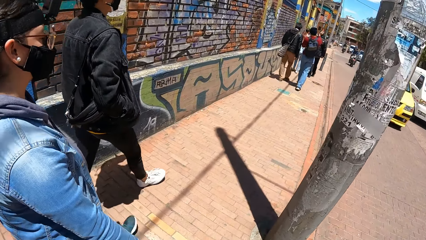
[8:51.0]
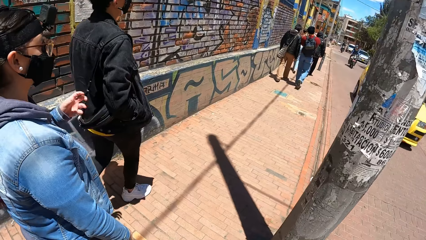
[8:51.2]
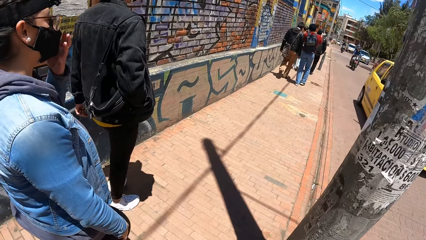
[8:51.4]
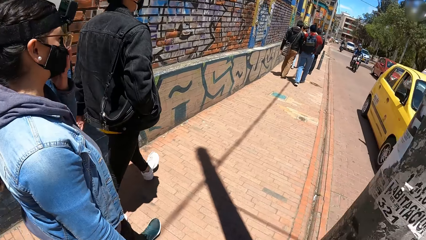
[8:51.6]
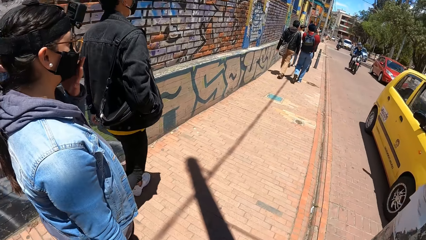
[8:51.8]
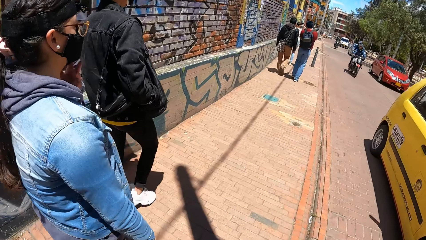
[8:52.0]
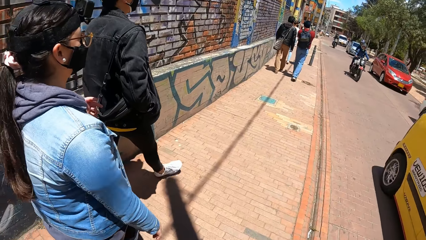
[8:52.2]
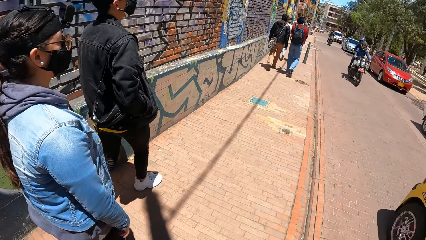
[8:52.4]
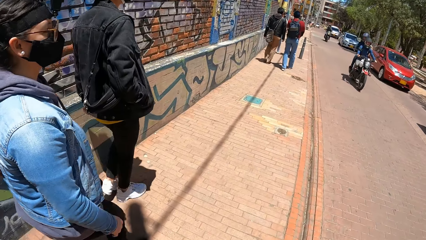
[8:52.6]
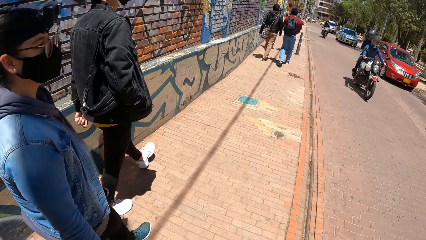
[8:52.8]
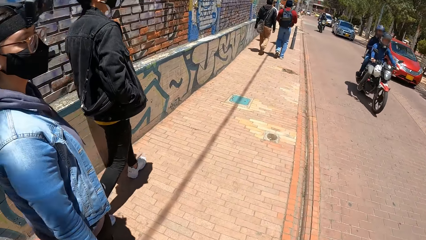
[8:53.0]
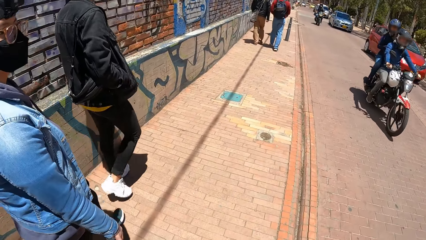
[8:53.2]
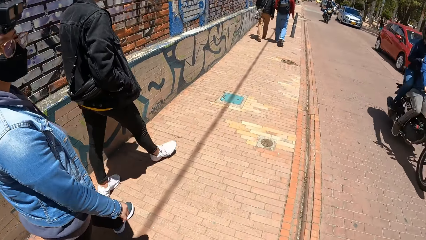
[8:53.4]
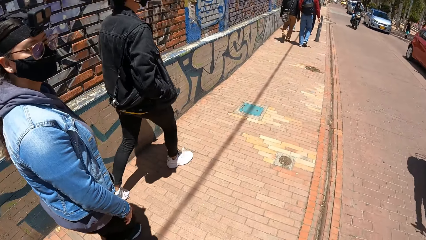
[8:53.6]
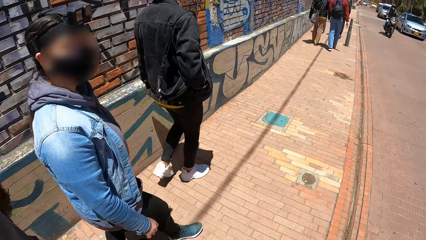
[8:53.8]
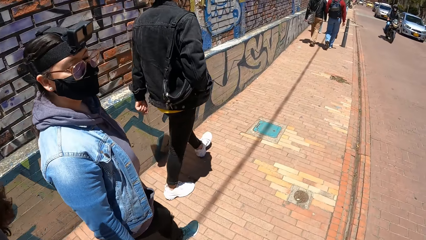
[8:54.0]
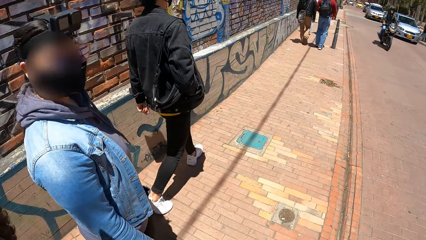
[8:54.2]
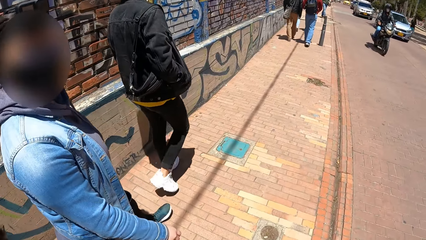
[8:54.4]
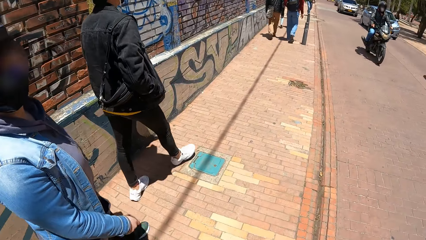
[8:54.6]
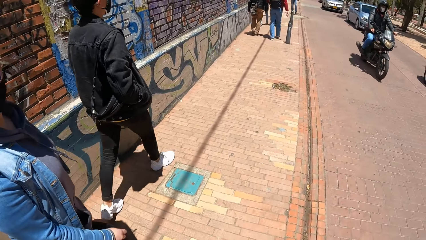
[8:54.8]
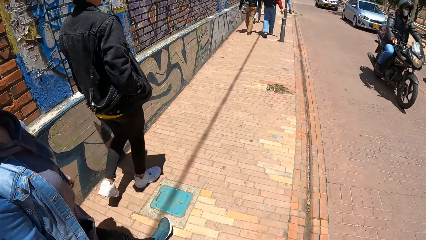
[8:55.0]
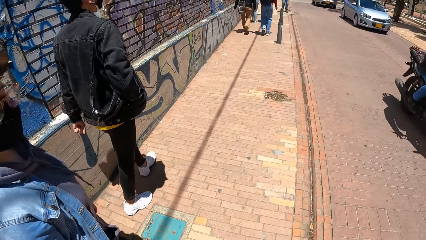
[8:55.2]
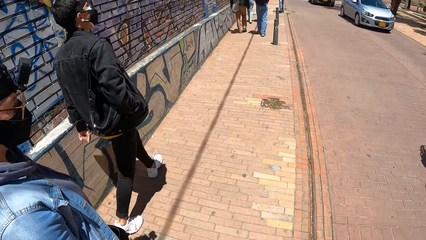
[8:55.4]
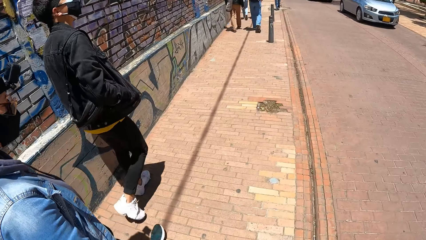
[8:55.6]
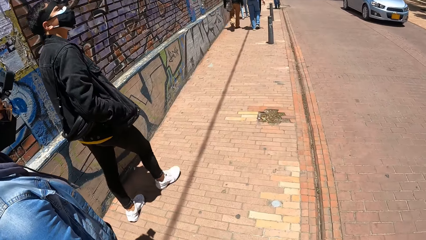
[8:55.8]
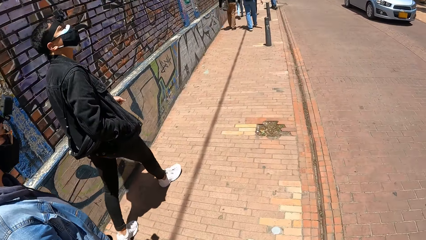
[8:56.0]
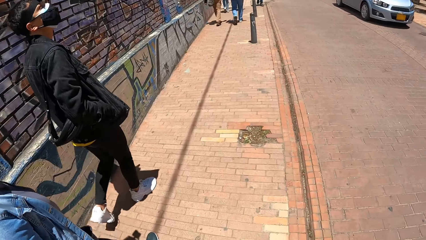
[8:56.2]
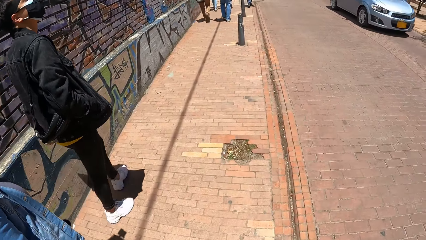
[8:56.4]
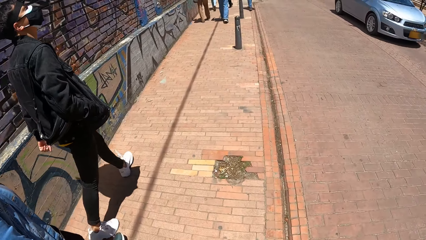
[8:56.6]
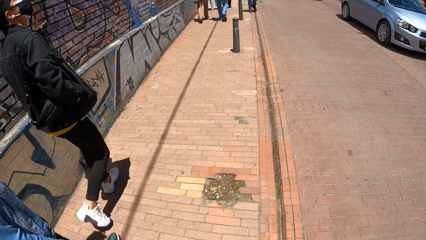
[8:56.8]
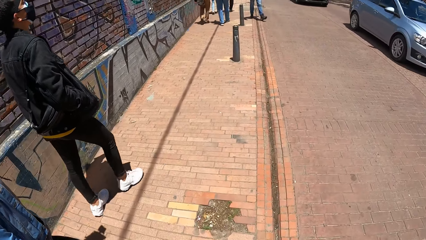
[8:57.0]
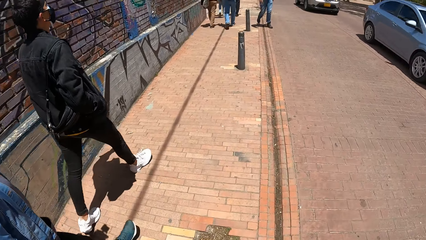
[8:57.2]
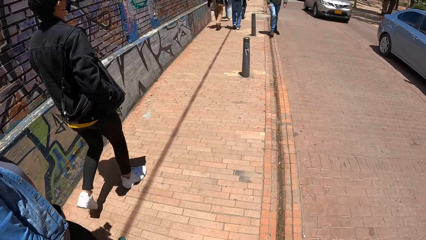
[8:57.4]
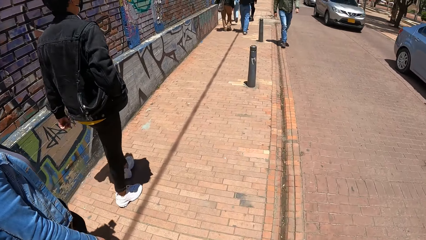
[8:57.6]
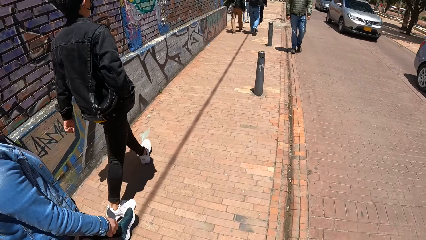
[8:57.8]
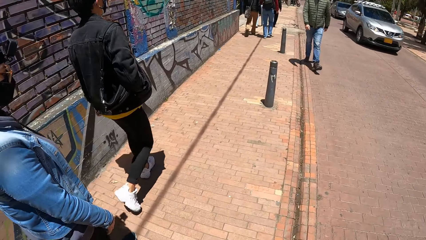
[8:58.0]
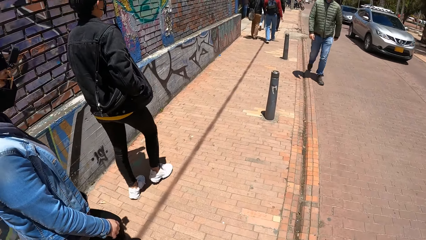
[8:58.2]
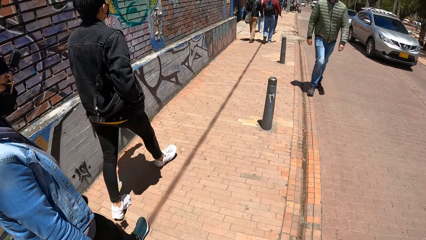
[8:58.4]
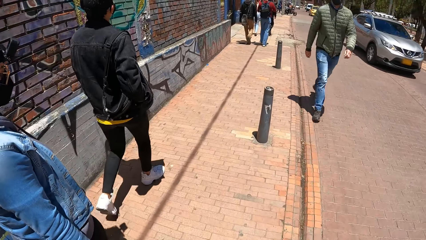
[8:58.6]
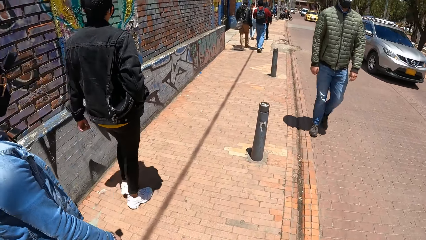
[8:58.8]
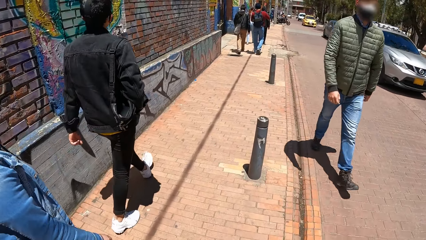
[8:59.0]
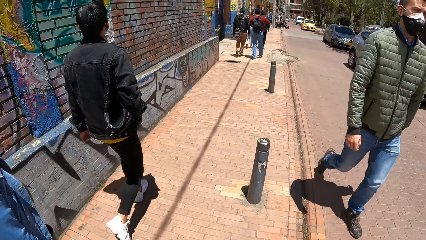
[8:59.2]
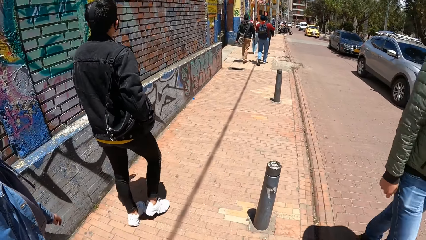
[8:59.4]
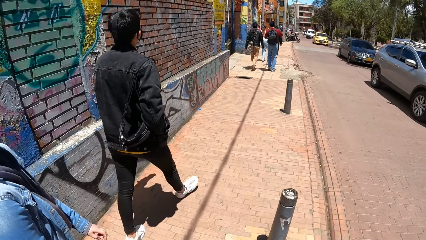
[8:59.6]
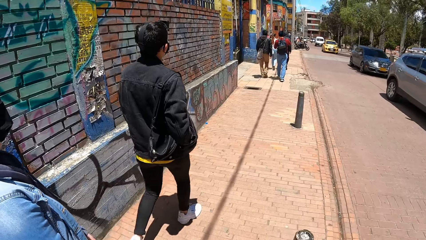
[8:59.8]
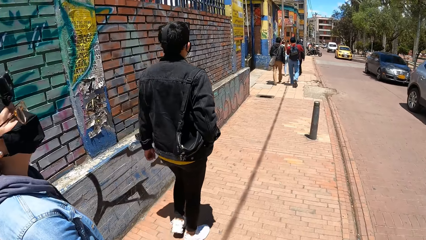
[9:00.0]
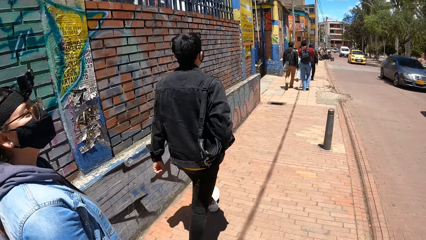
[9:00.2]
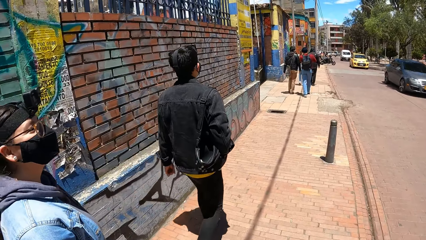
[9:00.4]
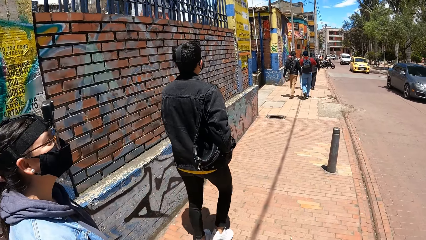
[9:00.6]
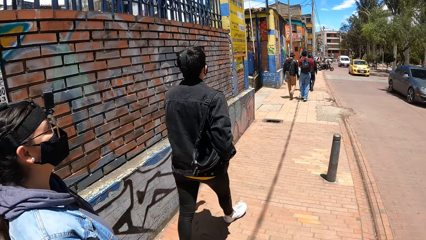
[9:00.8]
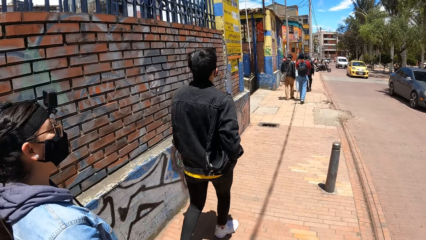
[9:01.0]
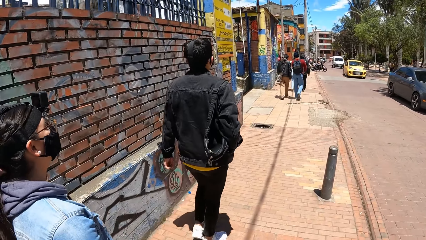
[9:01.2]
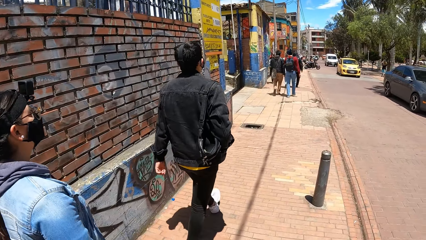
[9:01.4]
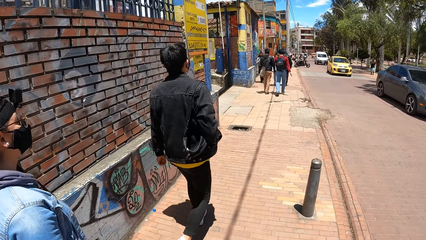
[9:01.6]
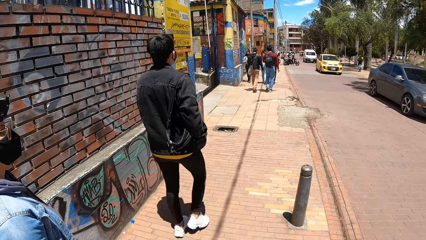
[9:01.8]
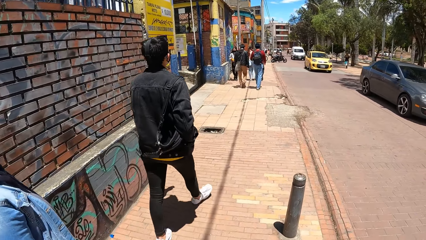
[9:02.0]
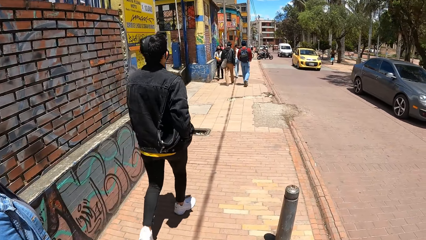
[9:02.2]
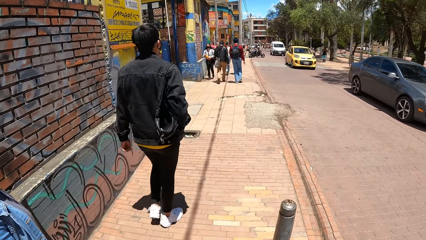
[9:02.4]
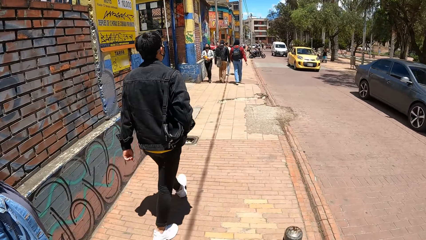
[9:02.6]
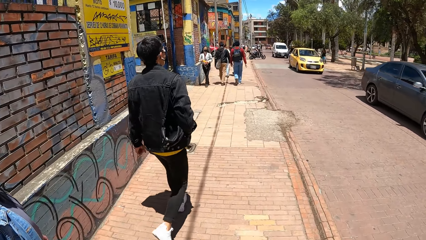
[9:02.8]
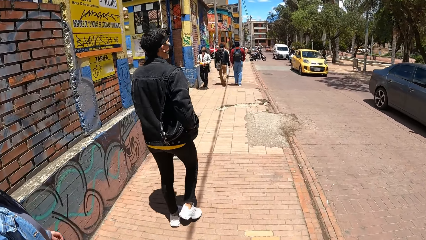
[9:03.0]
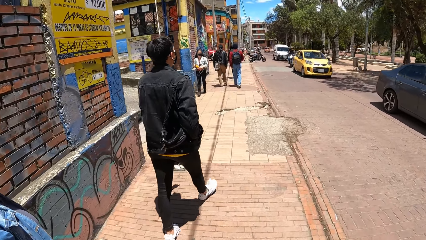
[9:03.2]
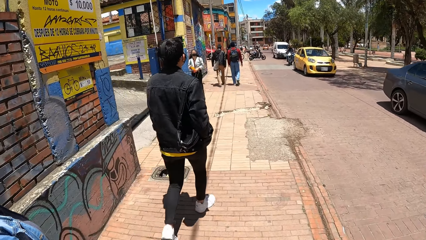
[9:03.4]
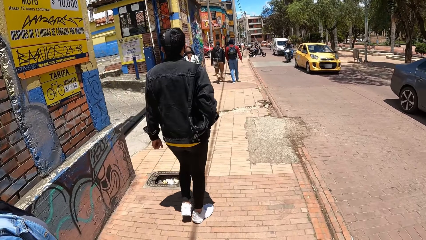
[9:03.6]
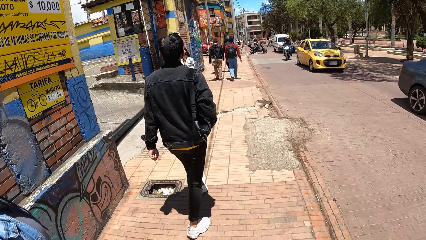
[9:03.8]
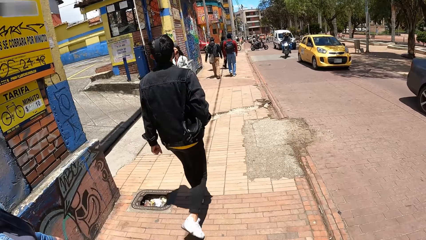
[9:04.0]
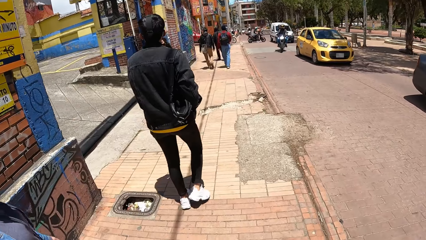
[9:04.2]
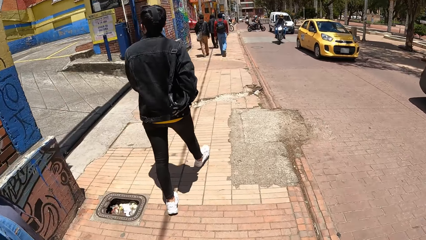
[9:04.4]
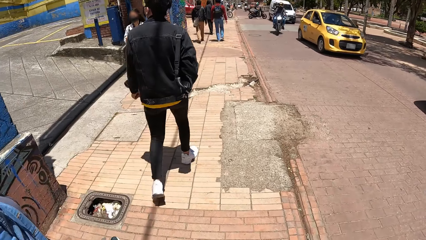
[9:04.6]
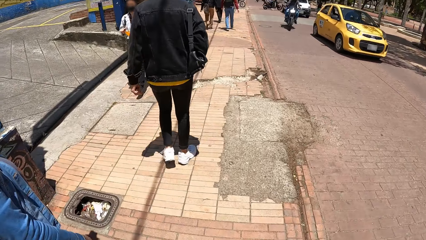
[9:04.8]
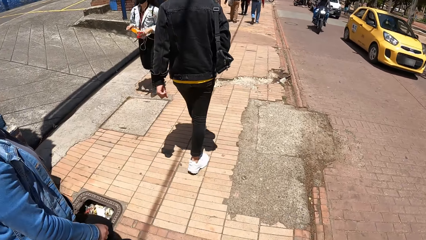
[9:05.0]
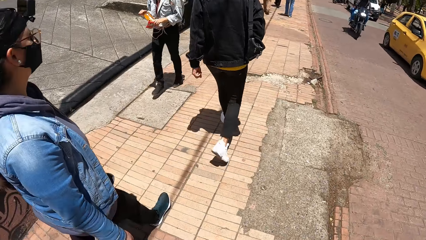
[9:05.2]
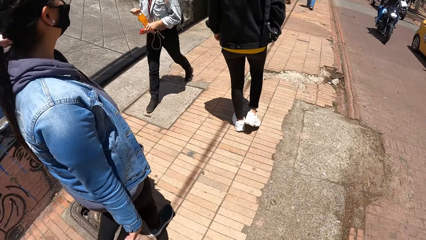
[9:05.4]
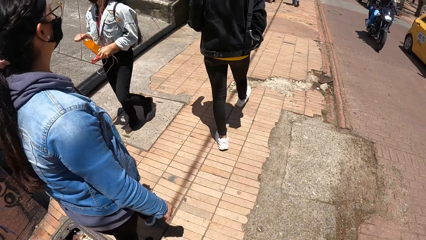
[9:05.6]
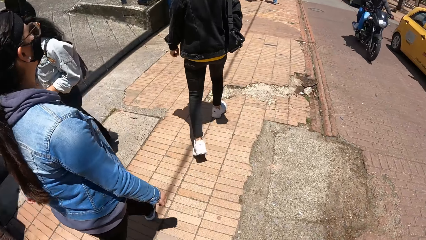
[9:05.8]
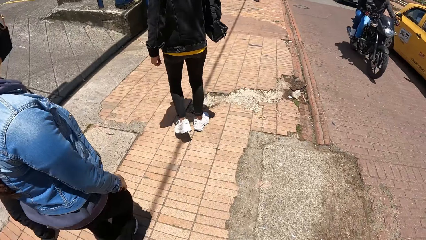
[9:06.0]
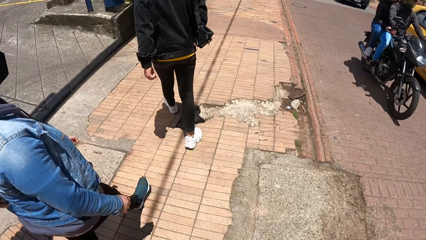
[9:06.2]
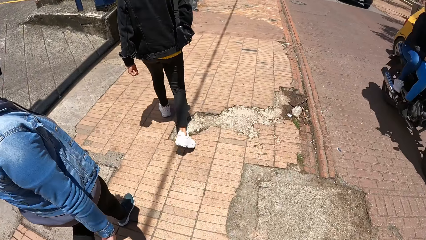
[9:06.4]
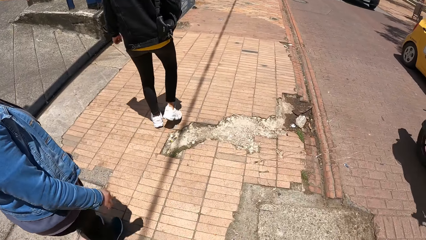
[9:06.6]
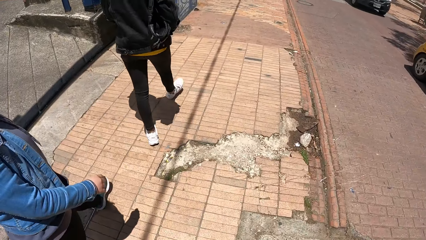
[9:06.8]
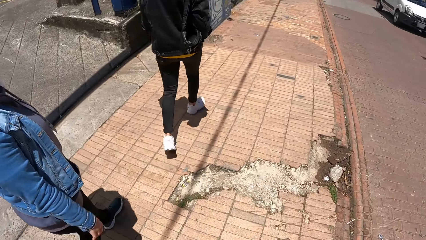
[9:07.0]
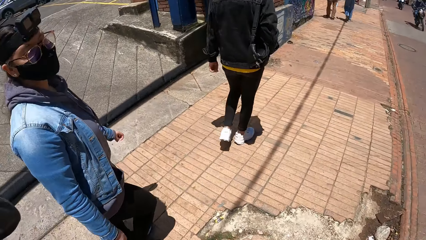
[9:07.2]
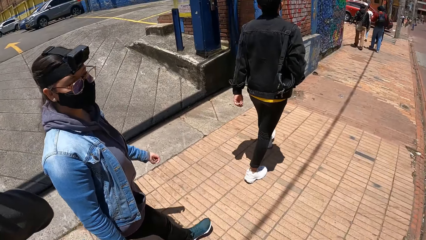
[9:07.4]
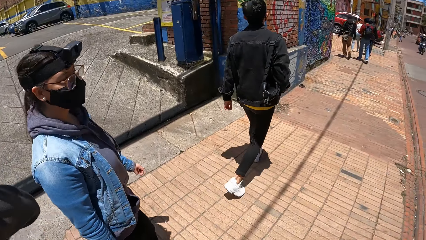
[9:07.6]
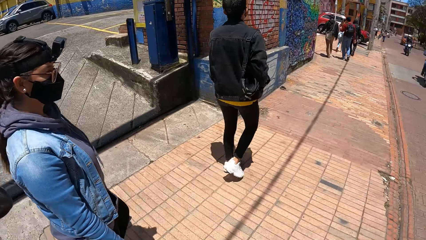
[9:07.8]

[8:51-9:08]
A woman touches her nose mask with her left hand. The camera wearer walks around.
